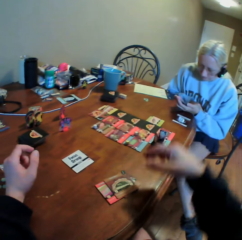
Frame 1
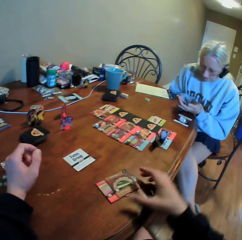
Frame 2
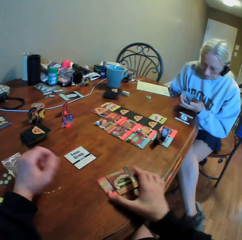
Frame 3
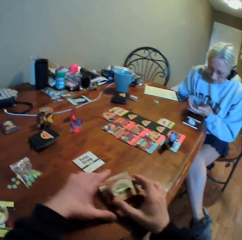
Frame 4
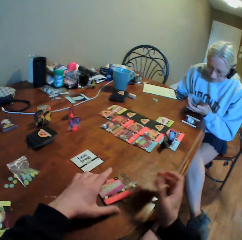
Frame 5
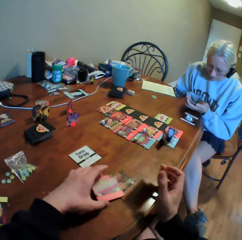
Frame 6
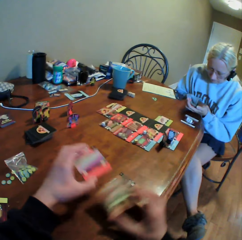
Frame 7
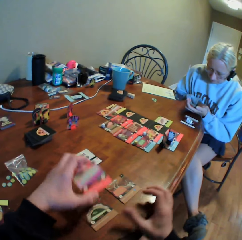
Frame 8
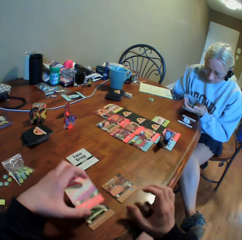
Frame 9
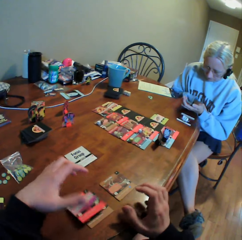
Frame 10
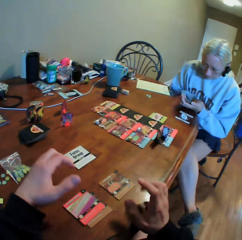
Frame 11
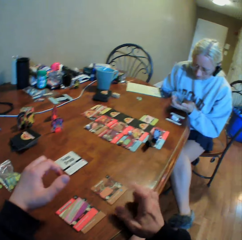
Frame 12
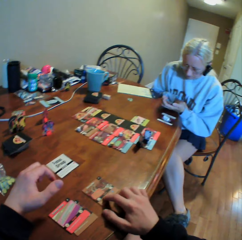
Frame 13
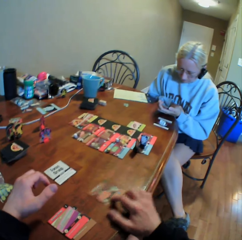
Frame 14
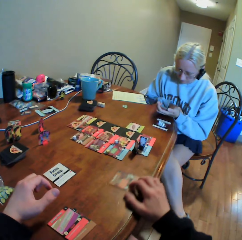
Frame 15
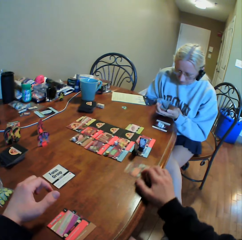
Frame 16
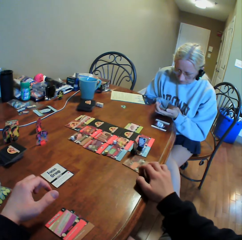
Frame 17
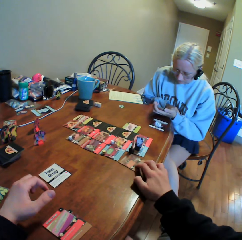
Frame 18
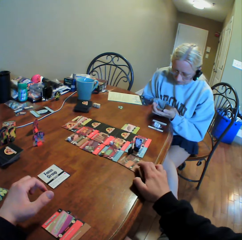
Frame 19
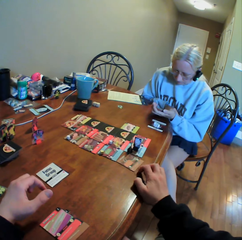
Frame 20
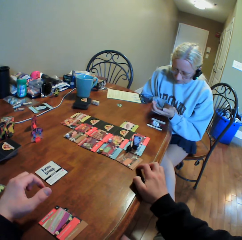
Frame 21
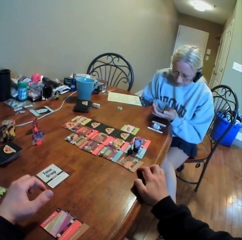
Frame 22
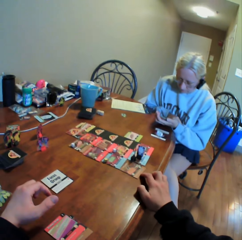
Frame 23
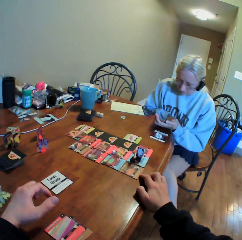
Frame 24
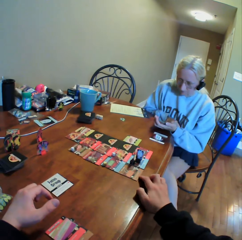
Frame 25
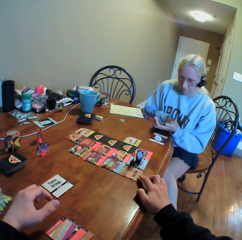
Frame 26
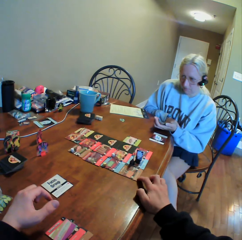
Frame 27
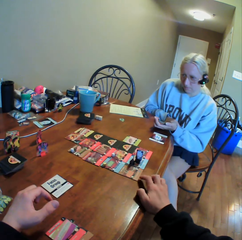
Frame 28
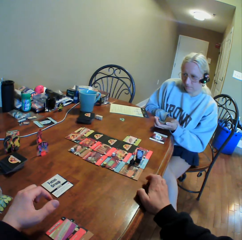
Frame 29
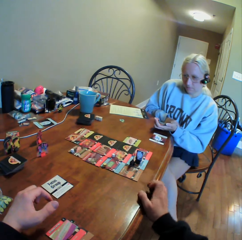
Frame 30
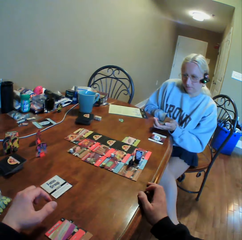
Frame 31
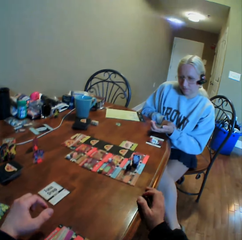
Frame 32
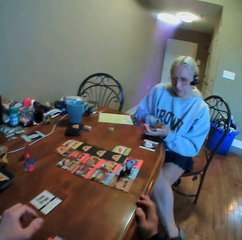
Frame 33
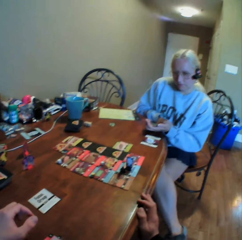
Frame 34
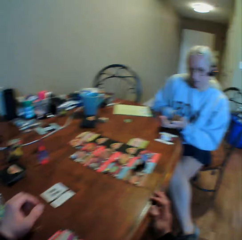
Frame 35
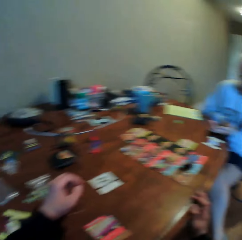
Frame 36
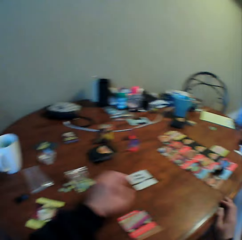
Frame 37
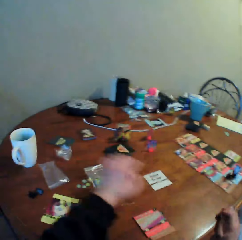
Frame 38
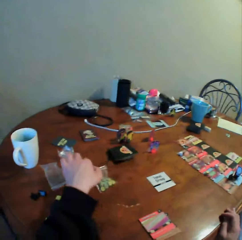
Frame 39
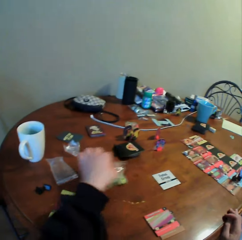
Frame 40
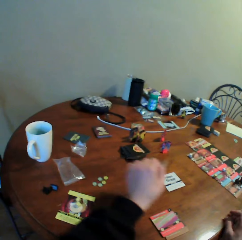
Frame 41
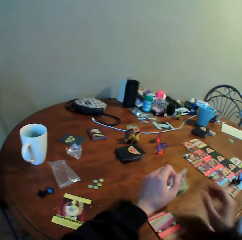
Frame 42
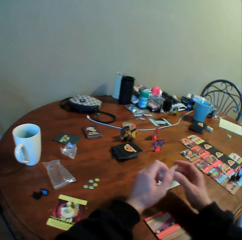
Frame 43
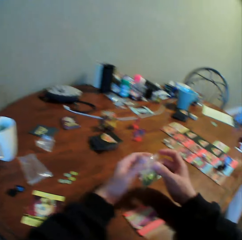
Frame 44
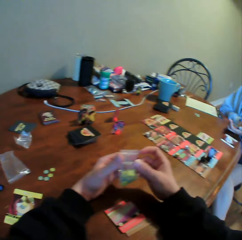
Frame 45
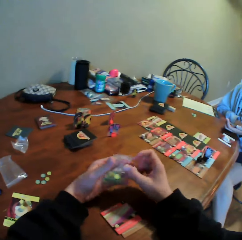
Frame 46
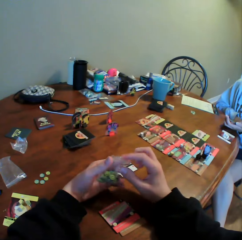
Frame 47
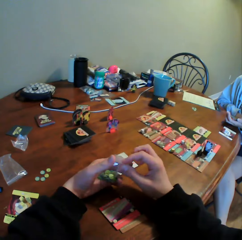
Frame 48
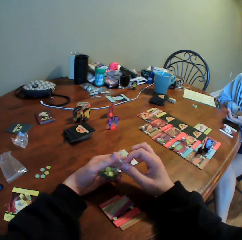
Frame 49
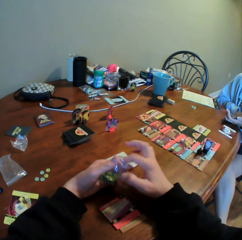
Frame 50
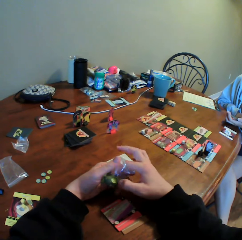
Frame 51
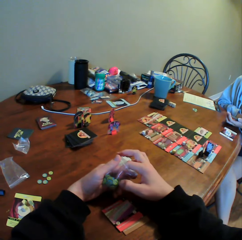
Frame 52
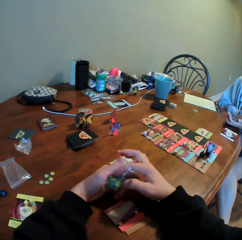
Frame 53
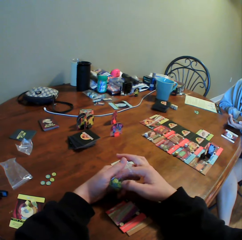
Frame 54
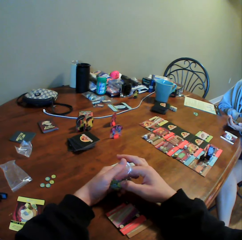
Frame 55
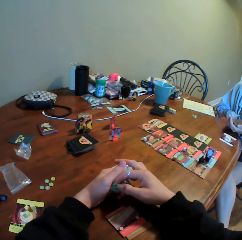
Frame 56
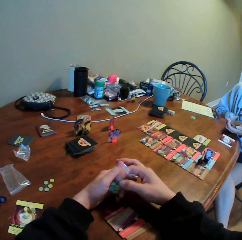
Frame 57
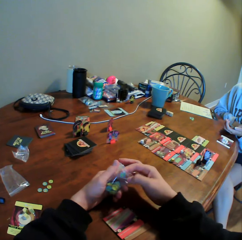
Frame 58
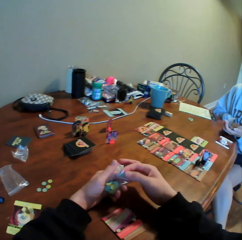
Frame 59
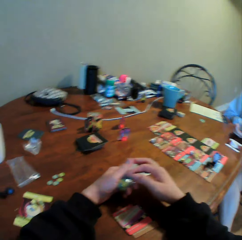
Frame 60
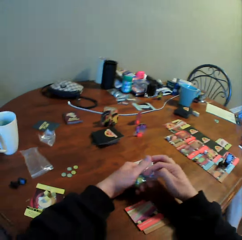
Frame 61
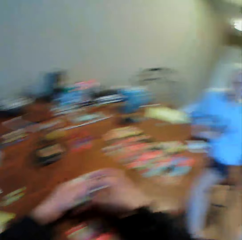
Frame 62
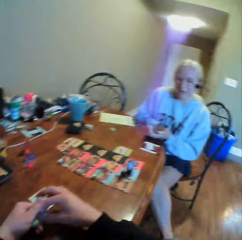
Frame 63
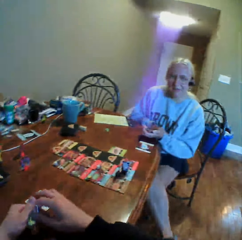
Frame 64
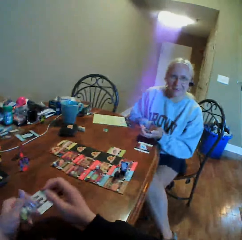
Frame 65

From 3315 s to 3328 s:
The camera wearer plays a card game on the table, moves the cards on the table, places a card on the table, moves the card on the table and looks around. They pick up a zipper bag on the table and pick up a card from the table. A woman looks around. The camera wearer opens the zipper bag. They pick up something in the zipper bag.

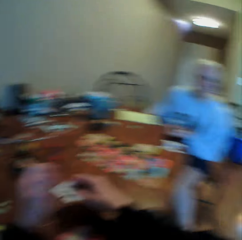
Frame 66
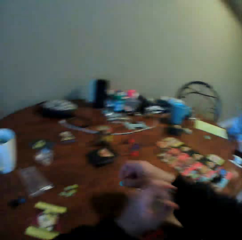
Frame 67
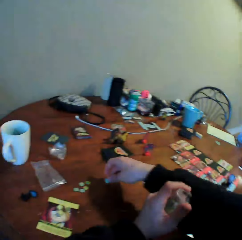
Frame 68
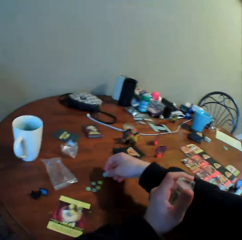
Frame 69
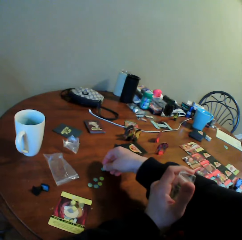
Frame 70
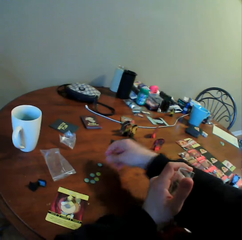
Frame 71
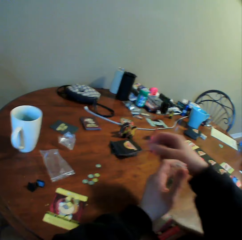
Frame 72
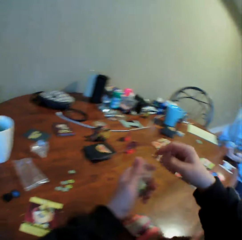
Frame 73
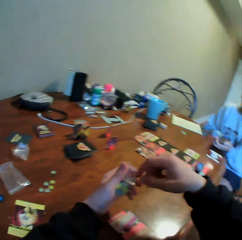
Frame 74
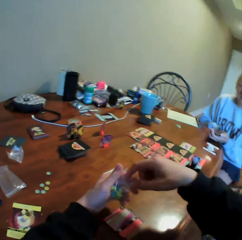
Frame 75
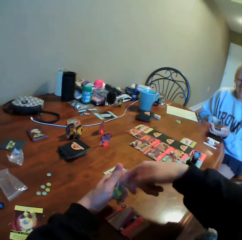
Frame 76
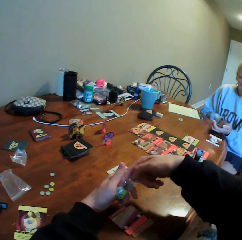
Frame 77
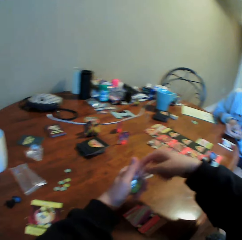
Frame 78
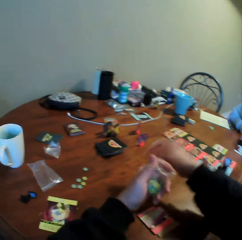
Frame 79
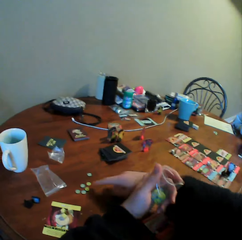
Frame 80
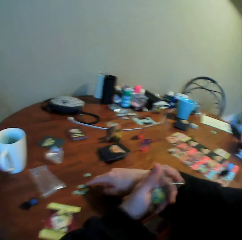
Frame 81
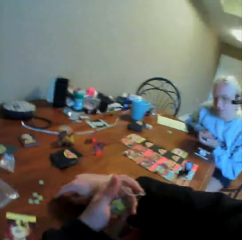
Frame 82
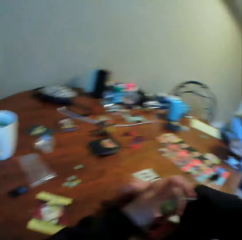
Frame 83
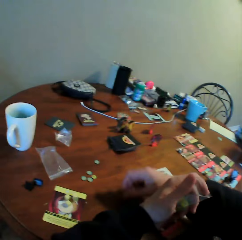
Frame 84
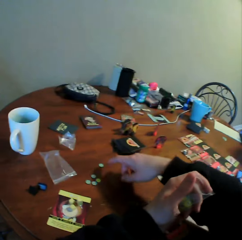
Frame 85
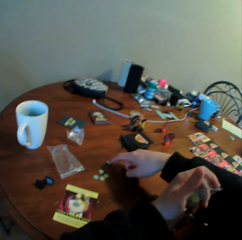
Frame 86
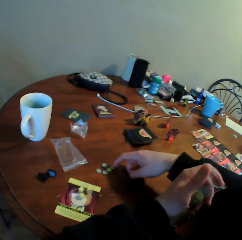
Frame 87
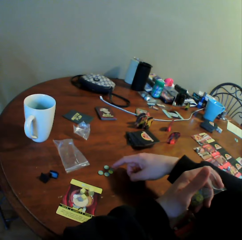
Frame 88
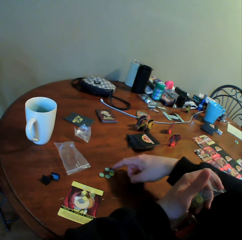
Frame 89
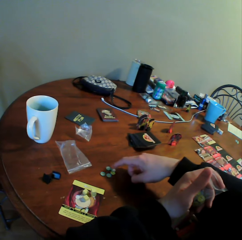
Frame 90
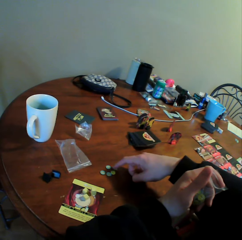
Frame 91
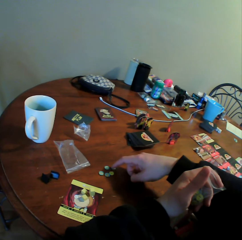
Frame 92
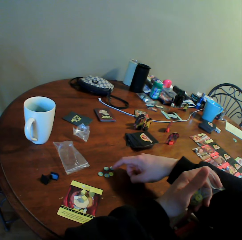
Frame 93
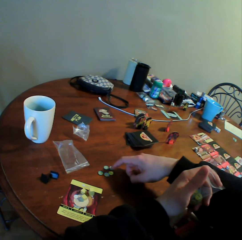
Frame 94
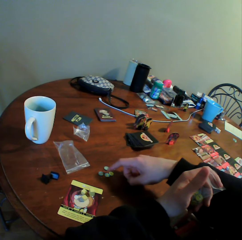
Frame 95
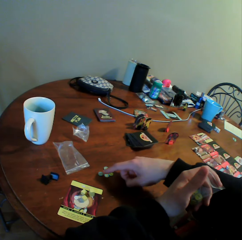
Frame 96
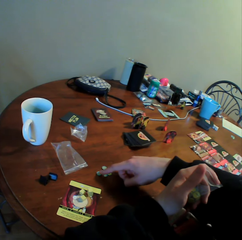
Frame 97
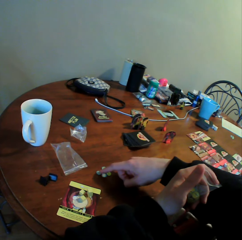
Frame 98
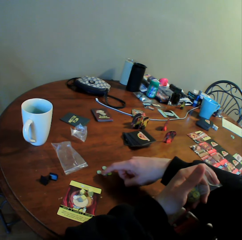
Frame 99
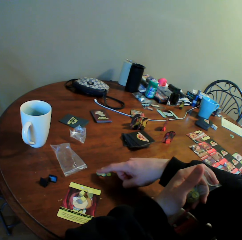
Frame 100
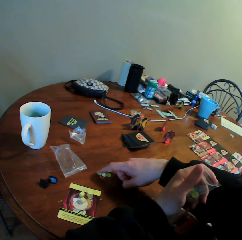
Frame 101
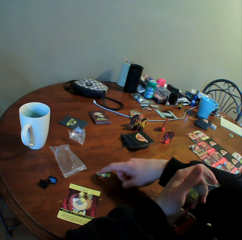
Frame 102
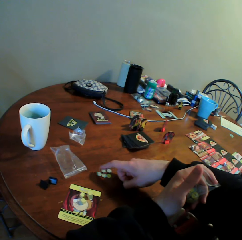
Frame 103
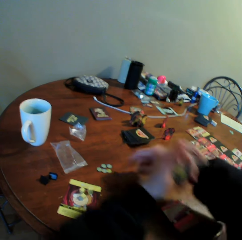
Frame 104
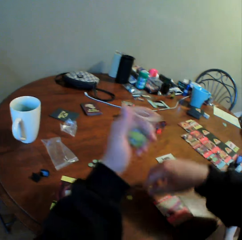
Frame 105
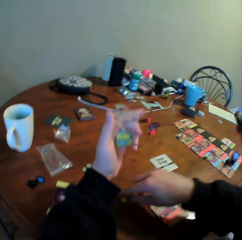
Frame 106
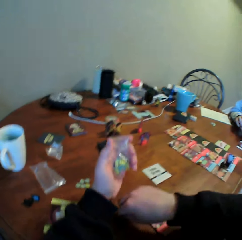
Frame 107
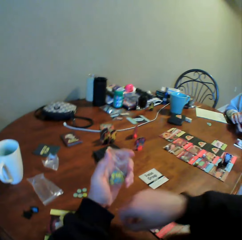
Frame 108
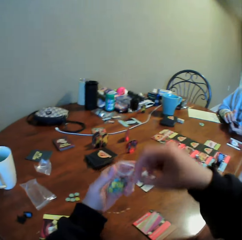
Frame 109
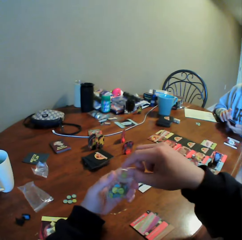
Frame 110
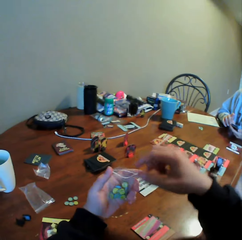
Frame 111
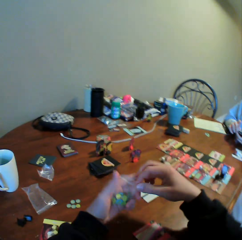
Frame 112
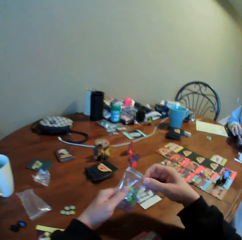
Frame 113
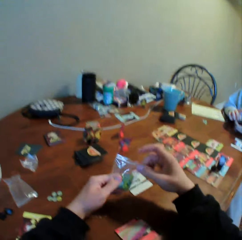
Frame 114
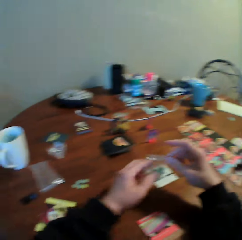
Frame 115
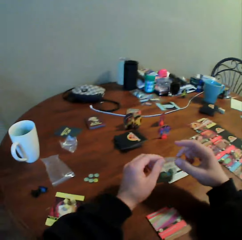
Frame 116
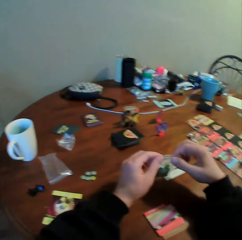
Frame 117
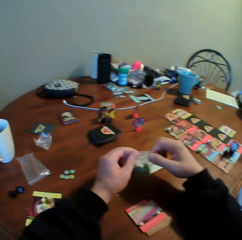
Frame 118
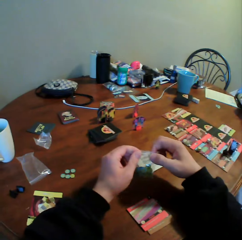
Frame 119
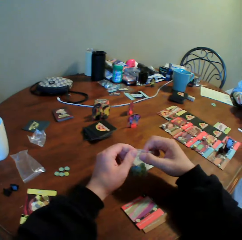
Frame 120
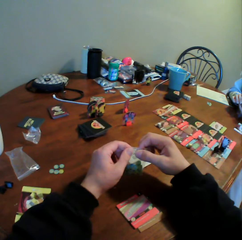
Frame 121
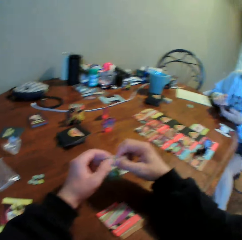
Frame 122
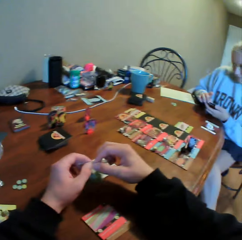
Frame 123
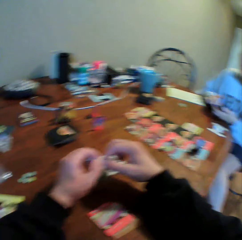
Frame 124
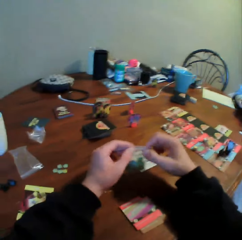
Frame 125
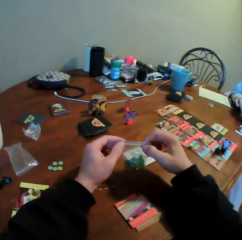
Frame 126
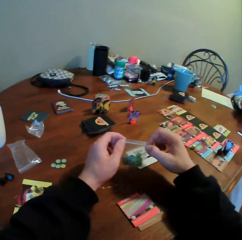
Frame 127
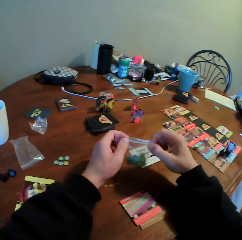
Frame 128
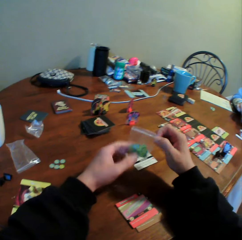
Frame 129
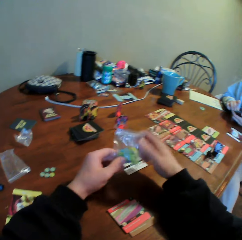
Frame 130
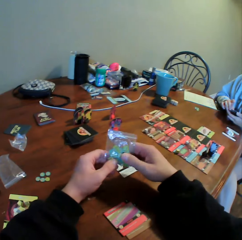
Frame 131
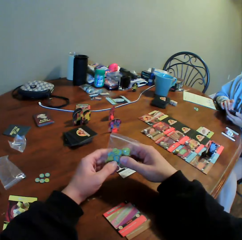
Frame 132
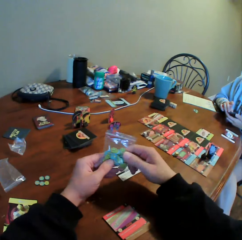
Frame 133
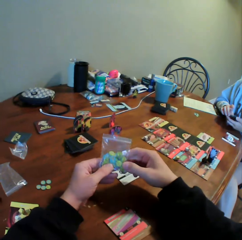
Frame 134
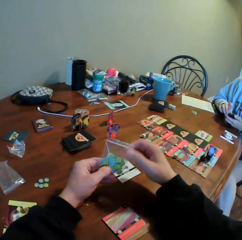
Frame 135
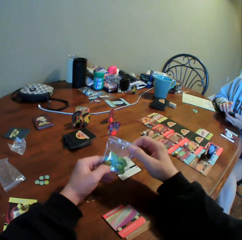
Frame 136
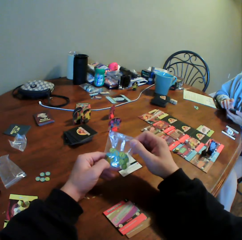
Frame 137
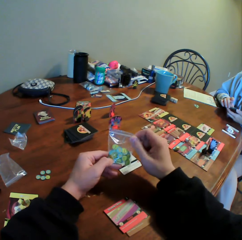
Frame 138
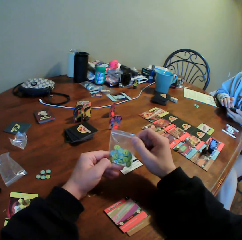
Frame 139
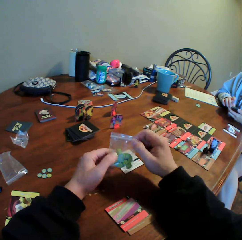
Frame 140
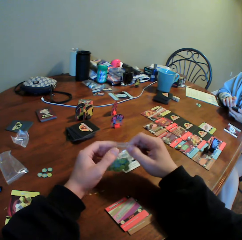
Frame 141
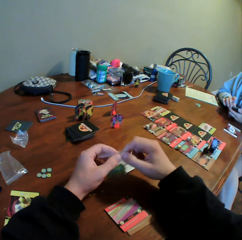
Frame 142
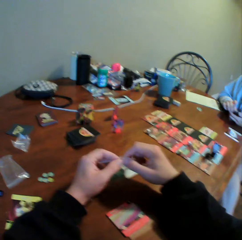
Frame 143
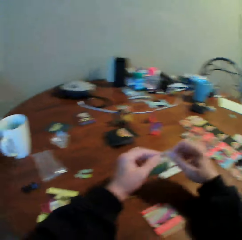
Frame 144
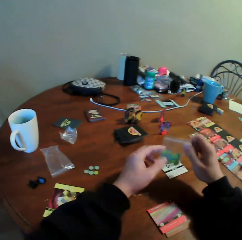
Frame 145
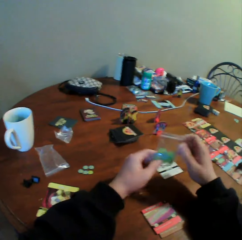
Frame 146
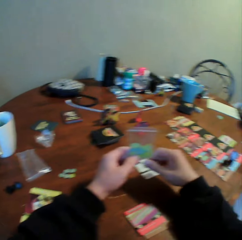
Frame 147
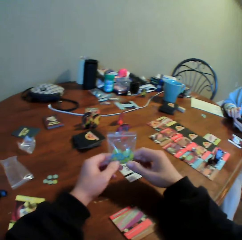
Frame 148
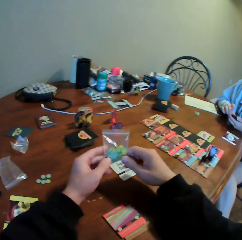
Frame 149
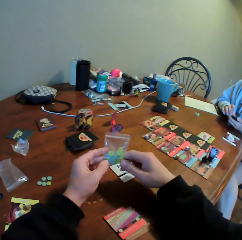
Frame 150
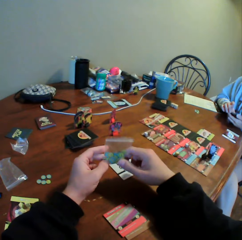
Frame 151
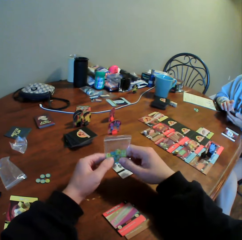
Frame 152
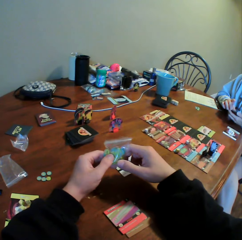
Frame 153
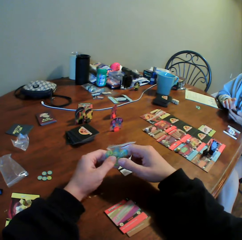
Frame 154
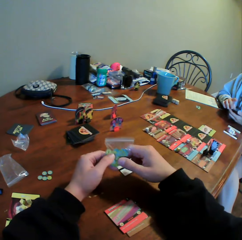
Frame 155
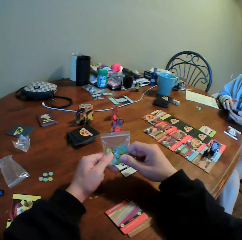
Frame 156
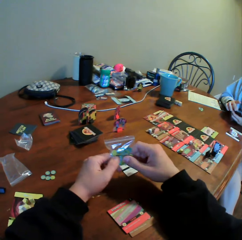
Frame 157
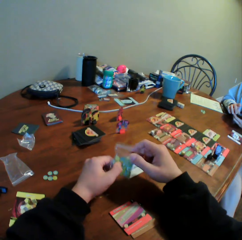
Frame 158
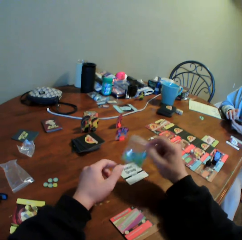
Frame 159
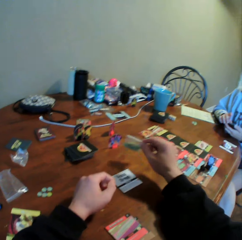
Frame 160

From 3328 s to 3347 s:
The camera wearer puts something on the table. A woman looks around. The camera wearer puts their fingers in a zipper bag or paper and moves something on the table. The woman looks around. The camera wearer picks up something on the table, puts something in the zipper bag and closes the zipper bag. The woman looks around. The camera wearer presses the zipper bag. They tighten the paper. The woman looks around.
